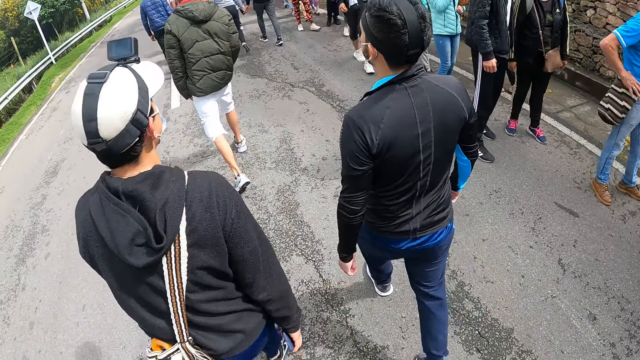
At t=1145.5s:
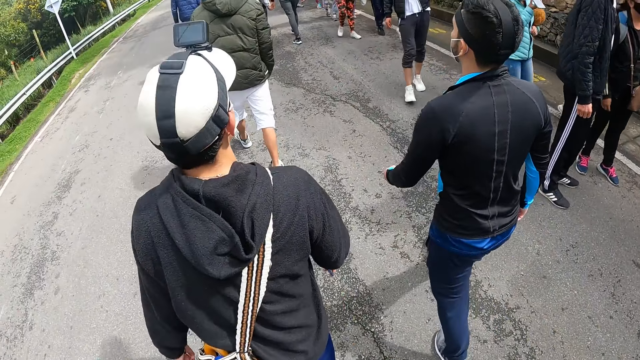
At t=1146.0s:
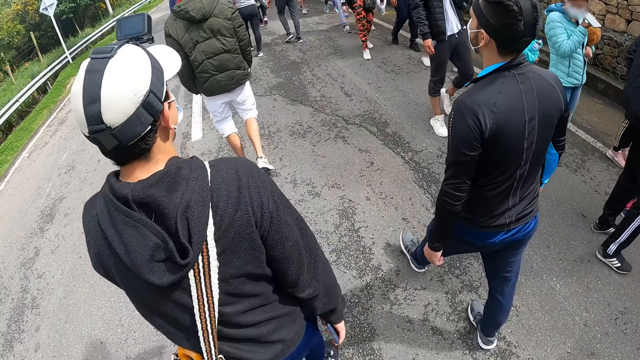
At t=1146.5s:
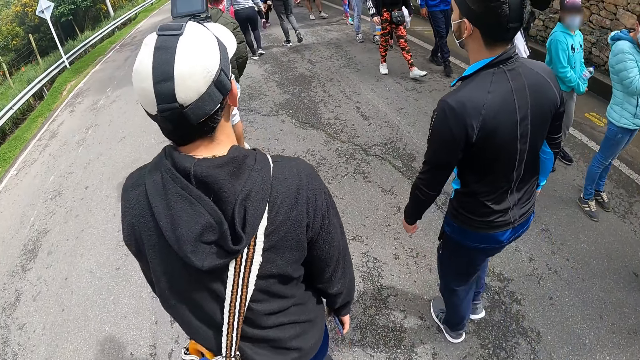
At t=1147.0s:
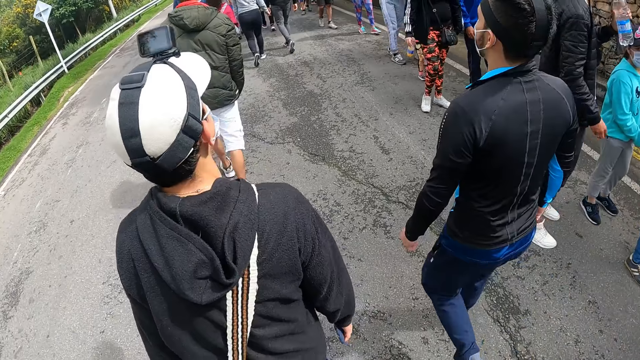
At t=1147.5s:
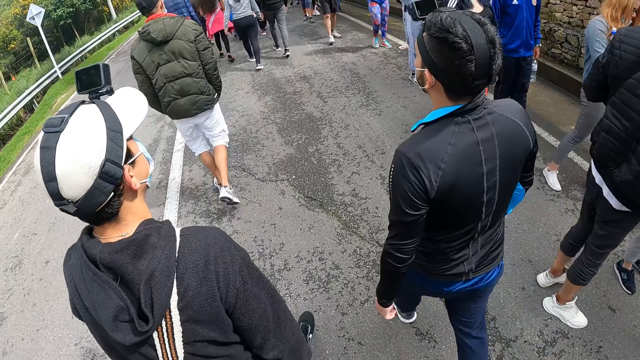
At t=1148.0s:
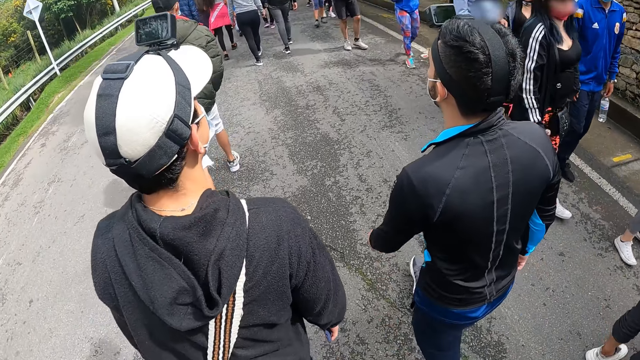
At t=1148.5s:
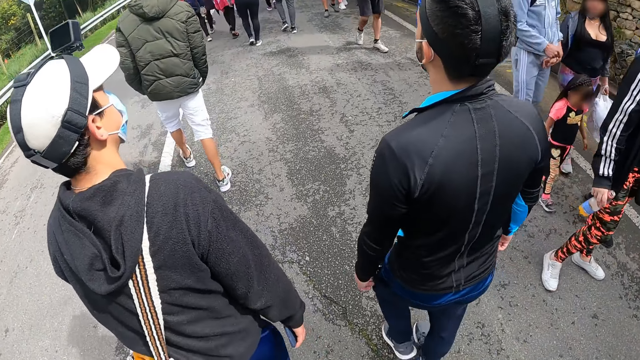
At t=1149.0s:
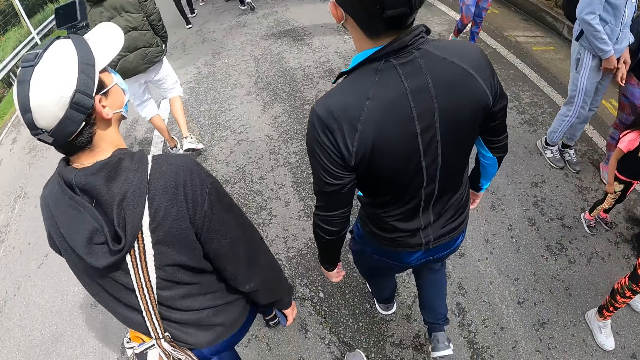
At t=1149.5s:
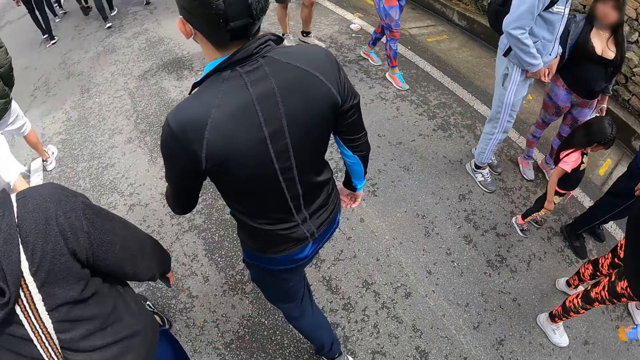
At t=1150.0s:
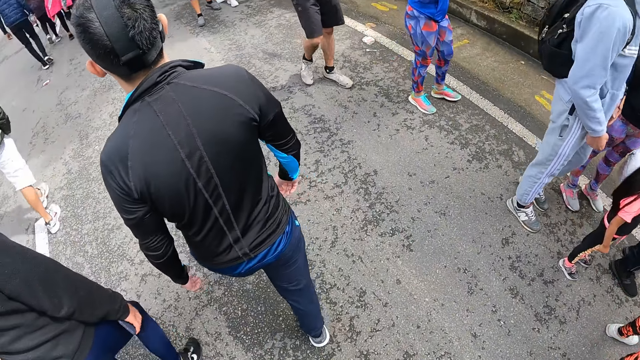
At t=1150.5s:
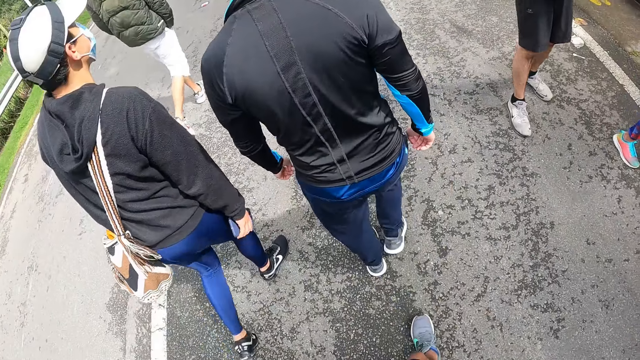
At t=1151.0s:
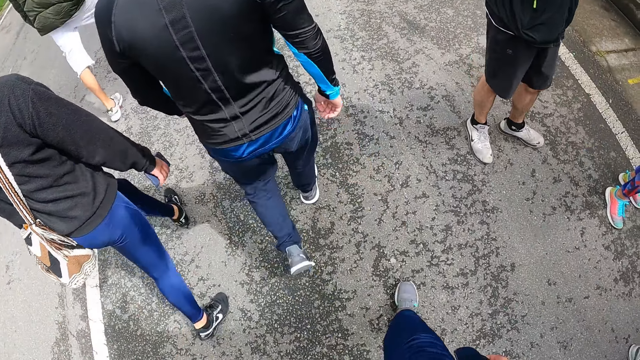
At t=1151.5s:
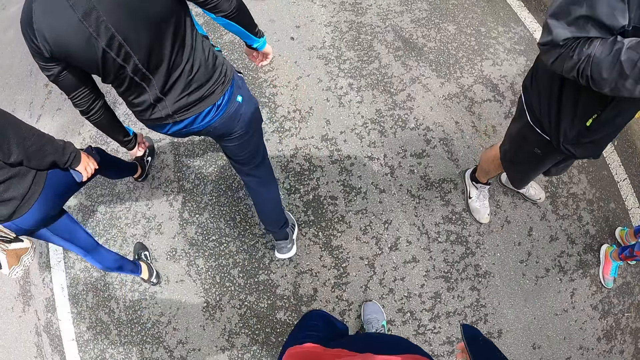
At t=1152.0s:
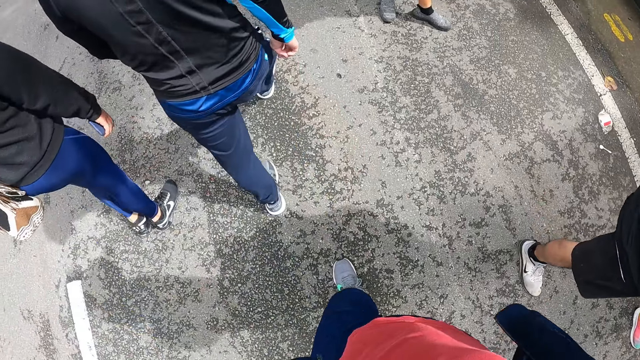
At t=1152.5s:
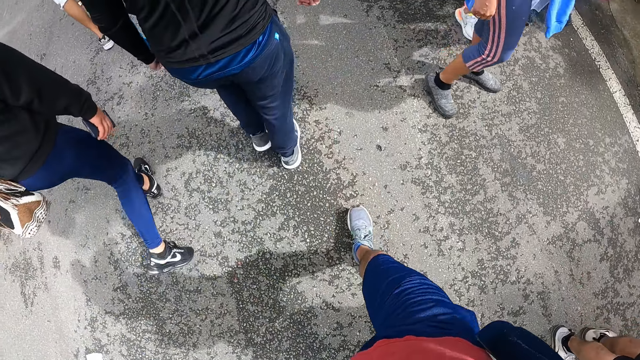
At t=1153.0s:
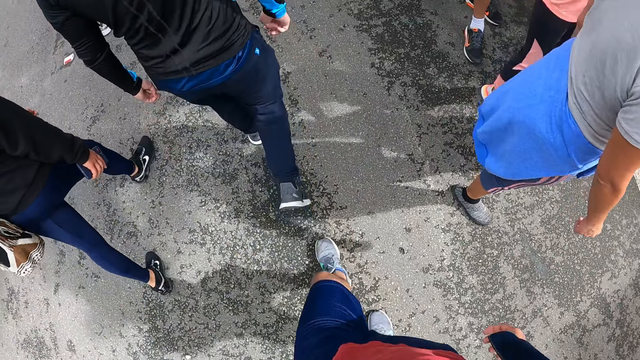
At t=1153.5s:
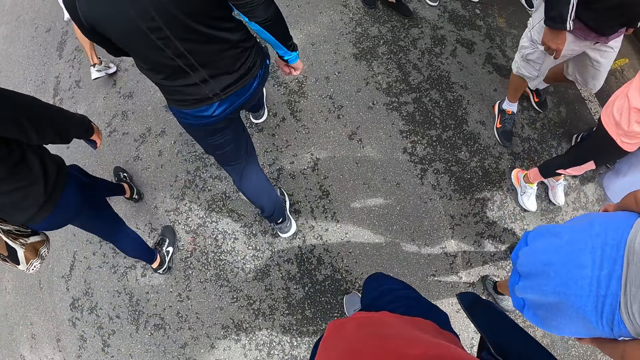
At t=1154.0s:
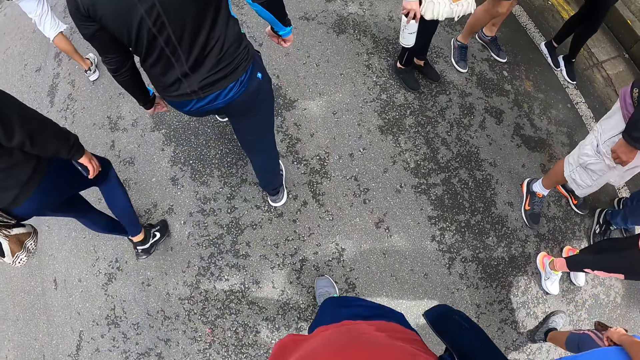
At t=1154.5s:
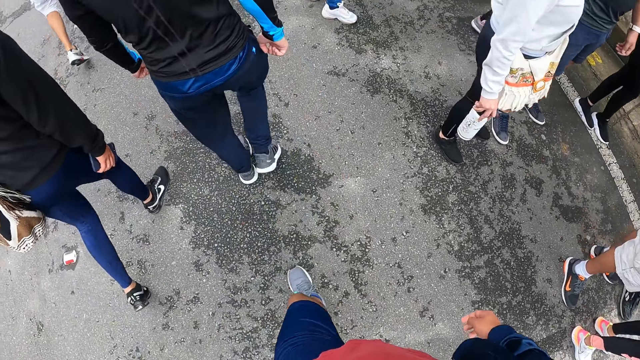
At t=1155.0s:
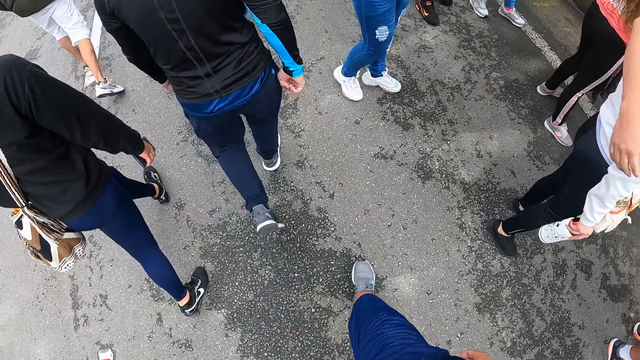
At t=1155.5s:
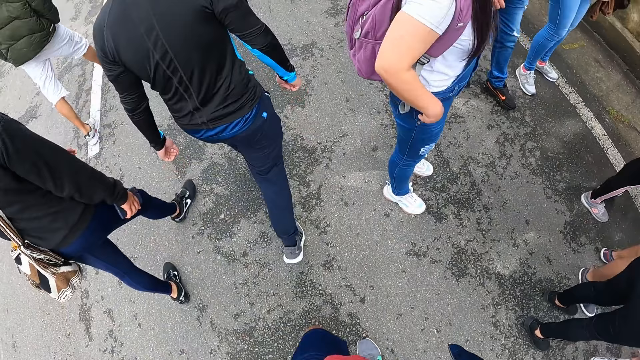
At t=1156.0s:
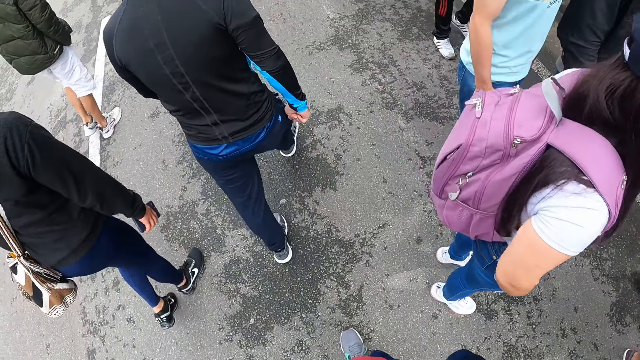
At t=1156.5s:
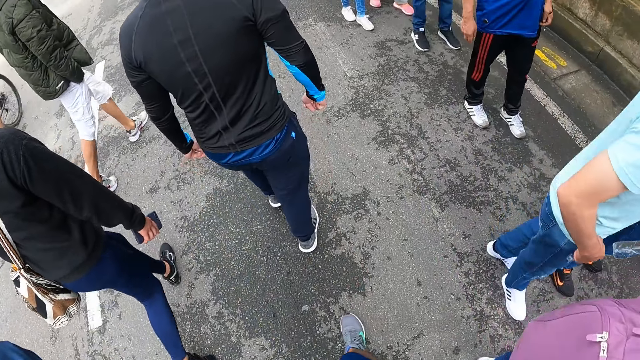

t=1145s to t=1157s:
The camera wearer adjusts a camera on his head with his left hand.

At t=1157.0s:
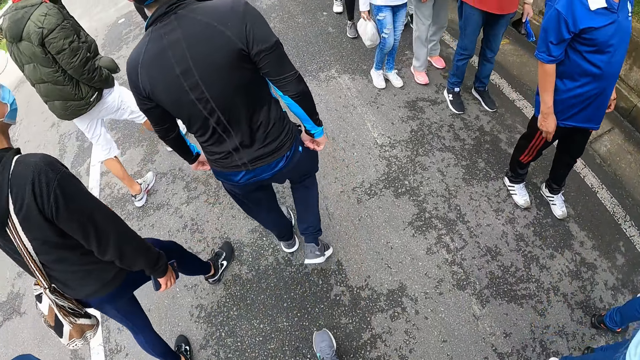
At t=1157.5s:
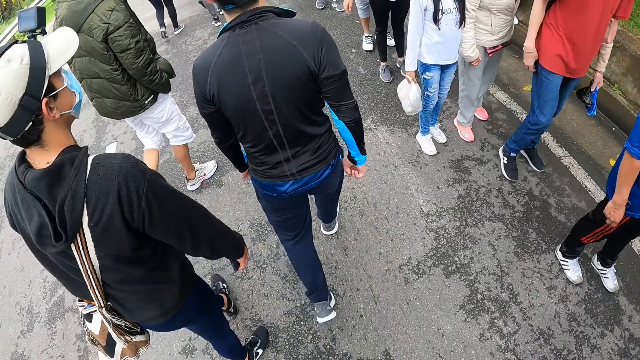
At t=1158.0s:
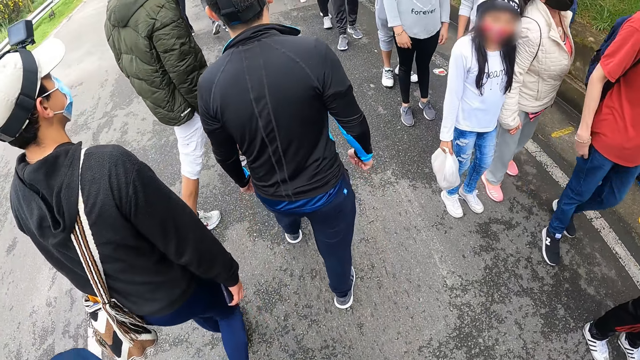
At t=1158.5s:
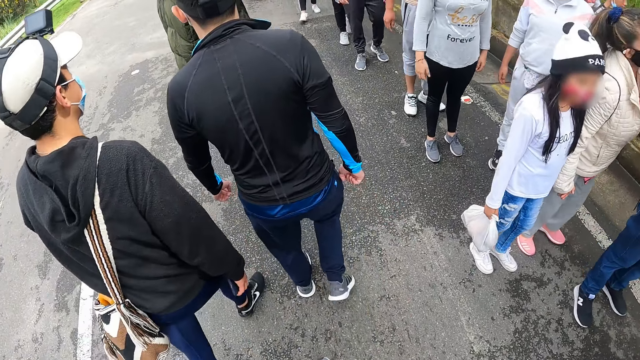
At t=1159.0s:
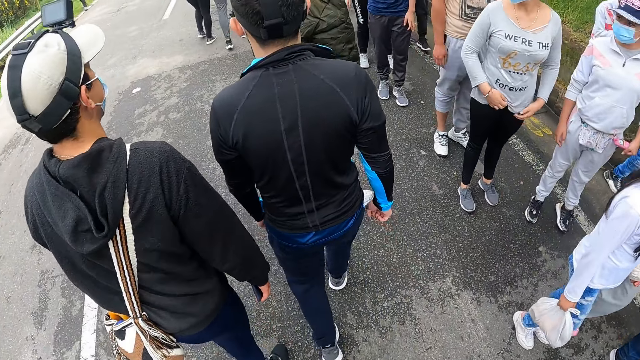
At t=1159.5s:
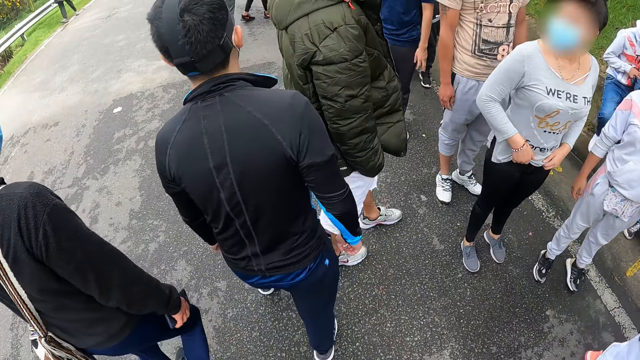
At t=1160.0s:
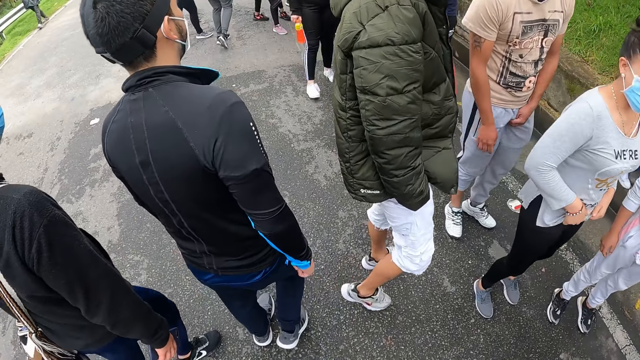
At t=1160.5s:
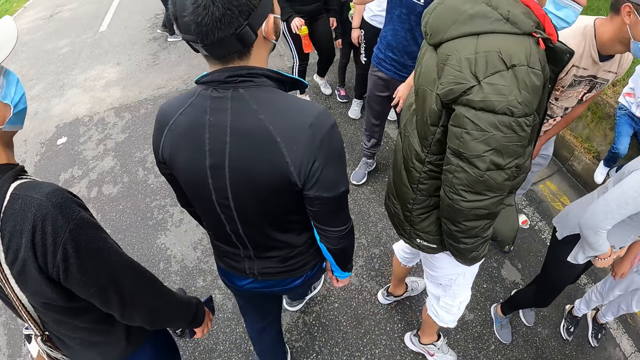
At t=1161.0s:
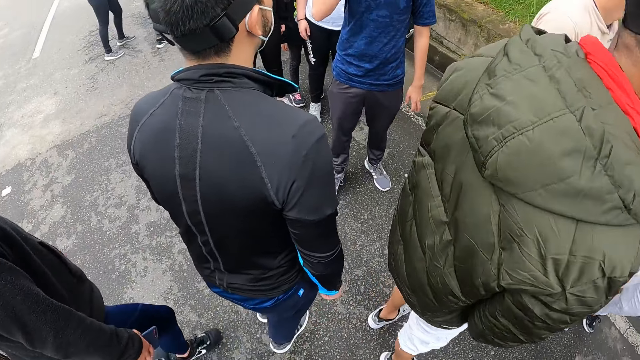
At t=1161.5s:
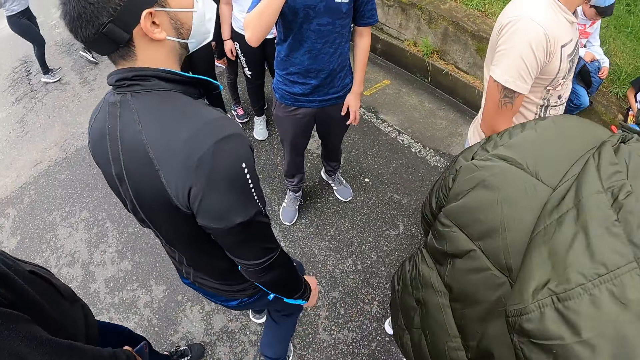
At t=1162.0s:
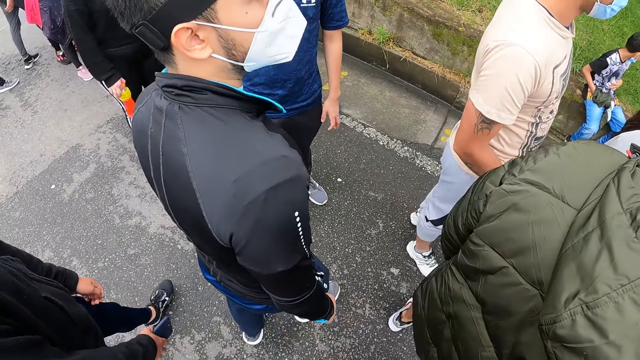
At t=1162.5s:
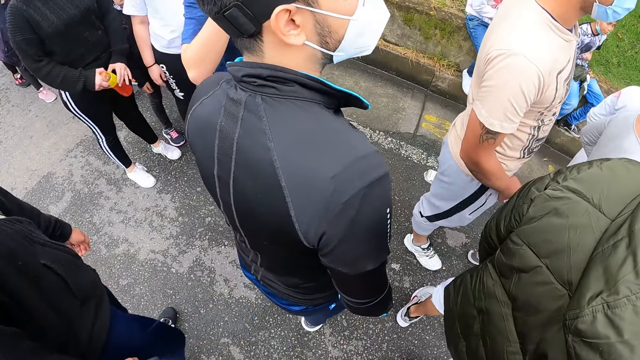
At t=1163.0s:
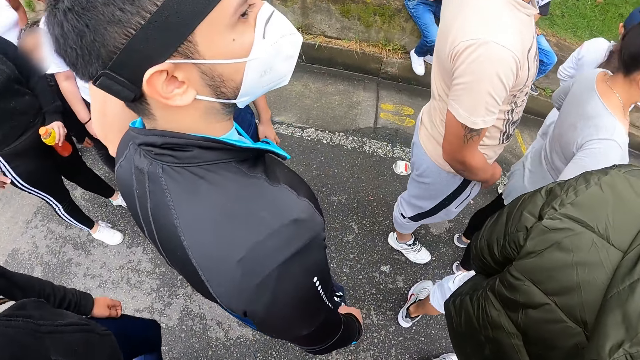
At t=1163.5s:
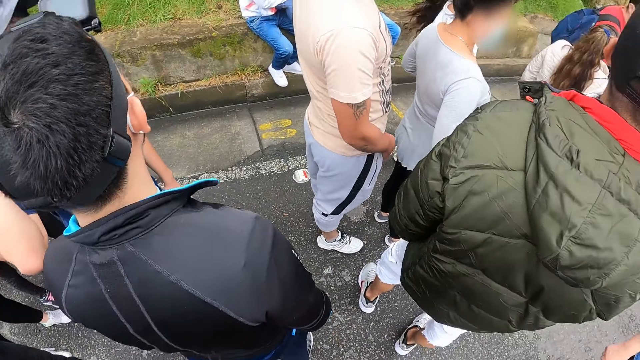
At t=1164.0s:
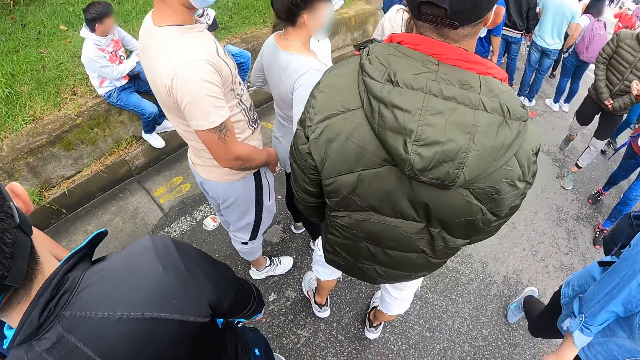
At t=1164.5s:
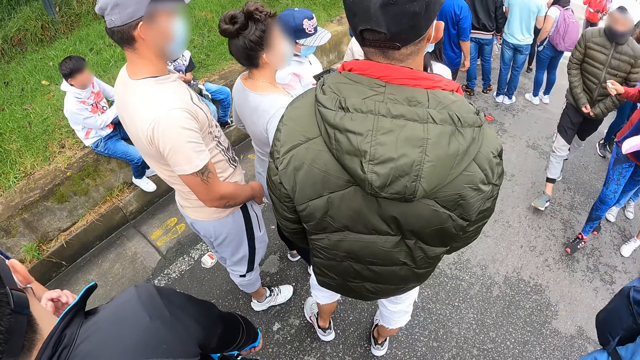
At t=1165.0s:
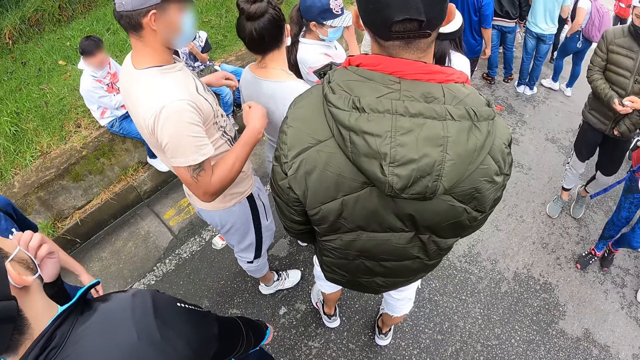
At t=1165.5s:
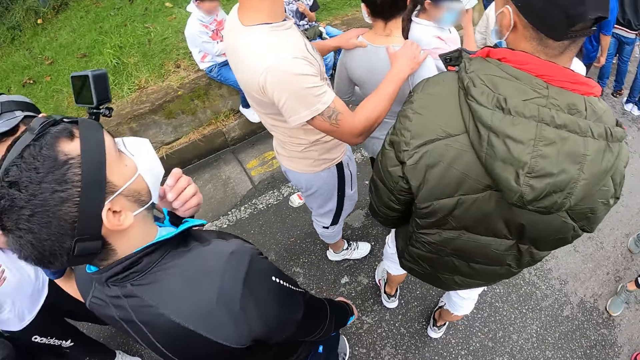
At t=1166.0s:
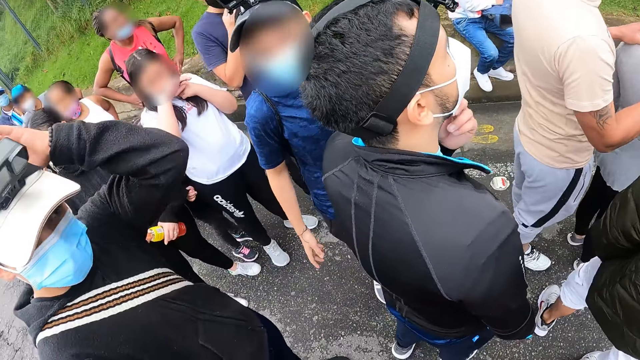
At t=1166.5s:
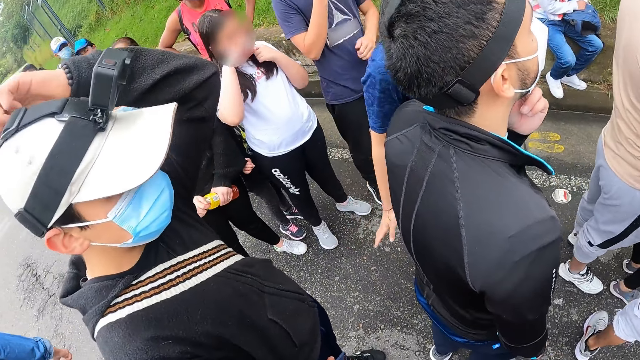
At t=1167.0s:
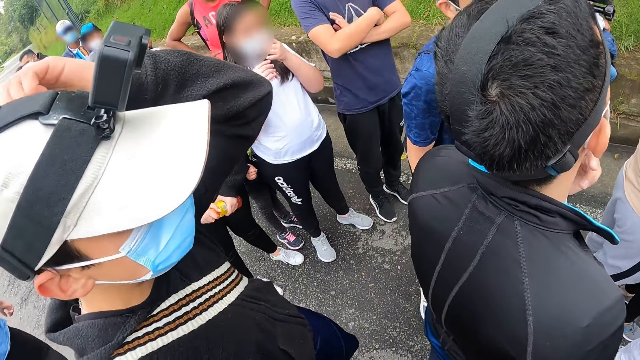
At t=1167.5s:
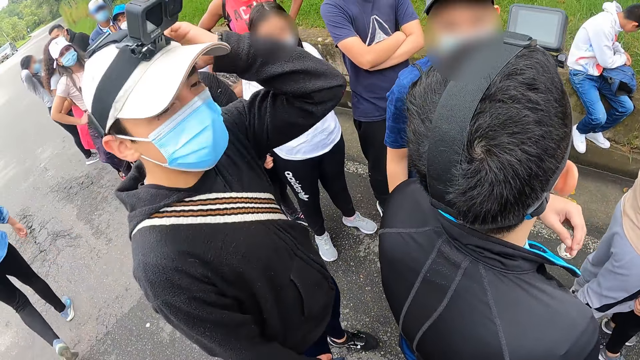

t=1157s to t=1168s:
A man touches his mouth with his left hand. The camera wearer stands. The man touches his chin with his left hand. Another man scratches his head with his right hand. The camera wearer looks around.
